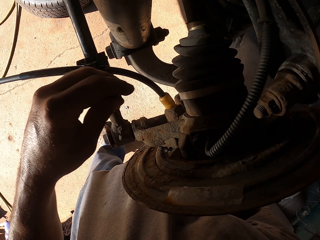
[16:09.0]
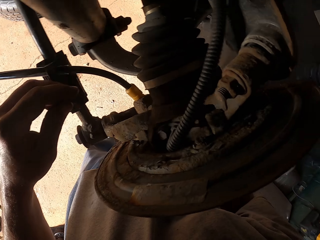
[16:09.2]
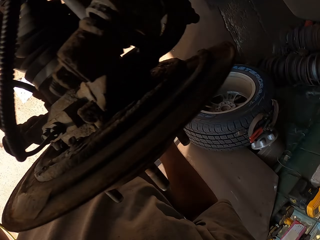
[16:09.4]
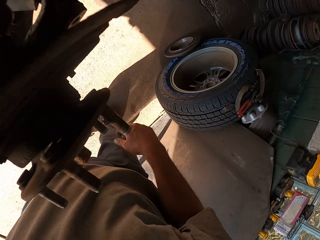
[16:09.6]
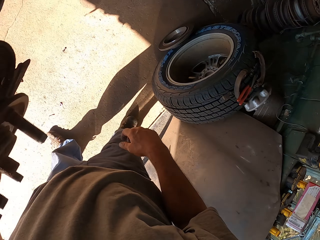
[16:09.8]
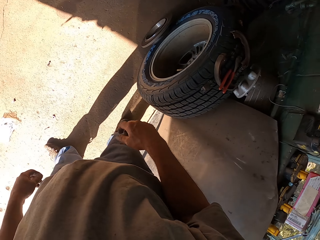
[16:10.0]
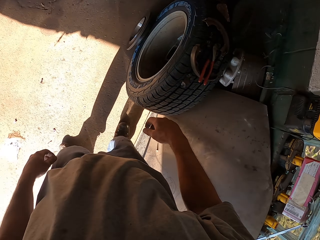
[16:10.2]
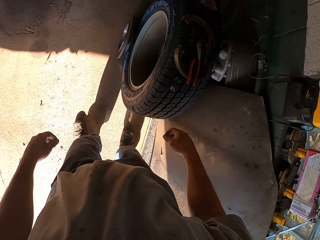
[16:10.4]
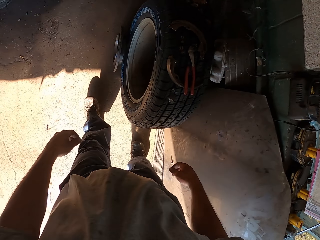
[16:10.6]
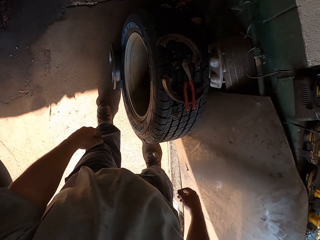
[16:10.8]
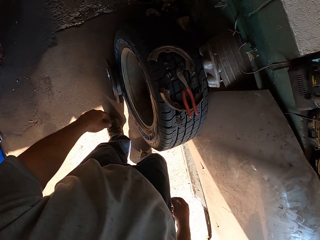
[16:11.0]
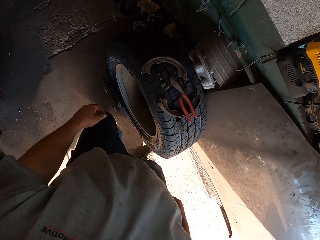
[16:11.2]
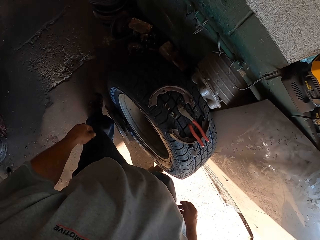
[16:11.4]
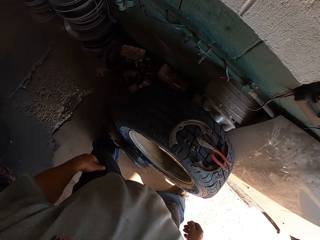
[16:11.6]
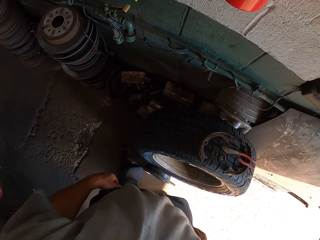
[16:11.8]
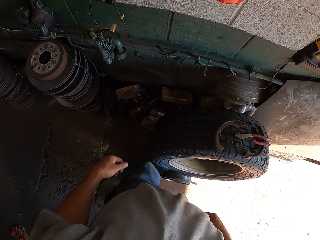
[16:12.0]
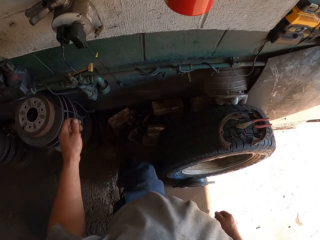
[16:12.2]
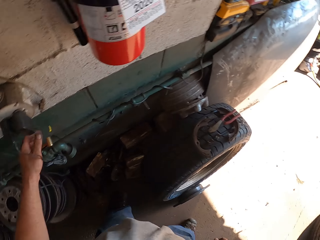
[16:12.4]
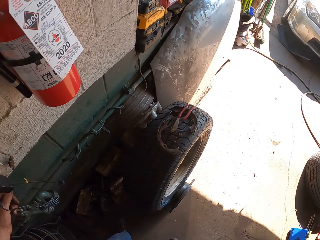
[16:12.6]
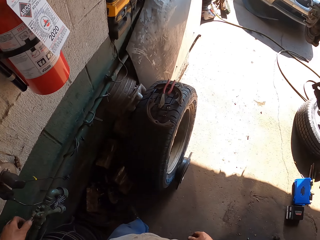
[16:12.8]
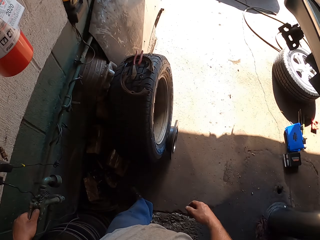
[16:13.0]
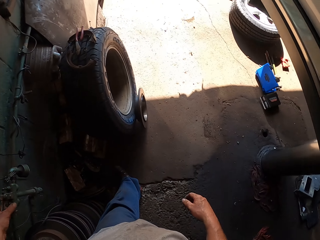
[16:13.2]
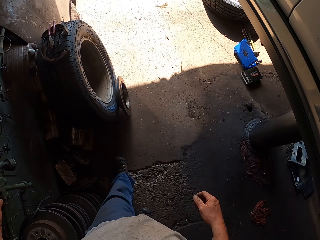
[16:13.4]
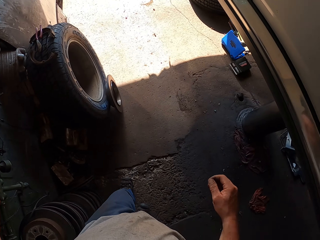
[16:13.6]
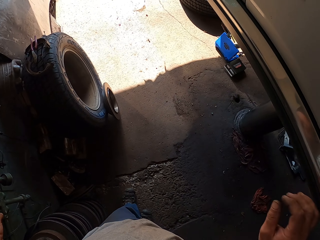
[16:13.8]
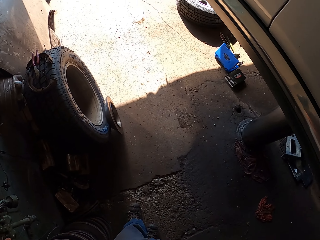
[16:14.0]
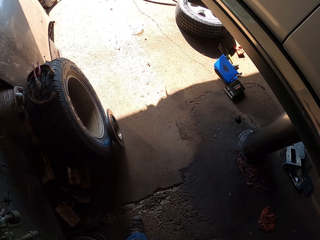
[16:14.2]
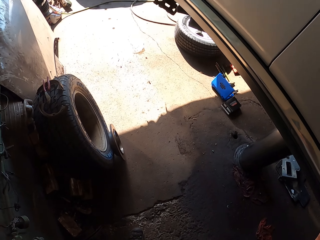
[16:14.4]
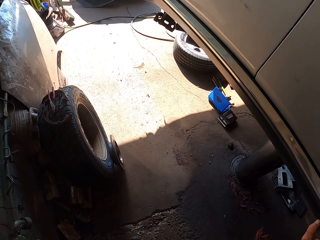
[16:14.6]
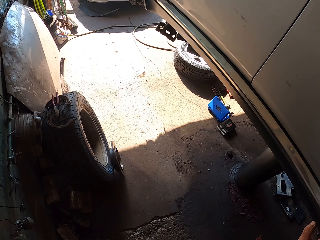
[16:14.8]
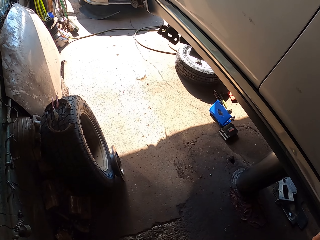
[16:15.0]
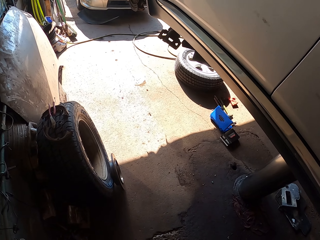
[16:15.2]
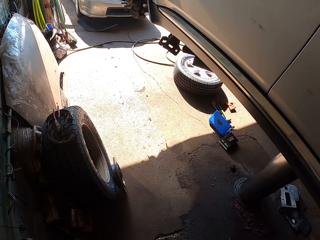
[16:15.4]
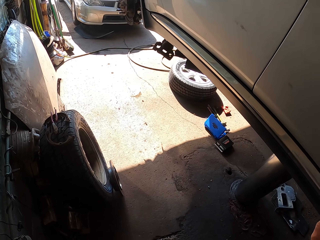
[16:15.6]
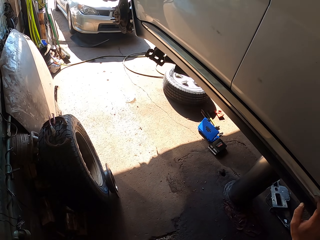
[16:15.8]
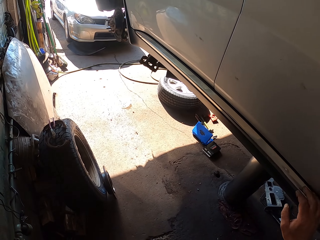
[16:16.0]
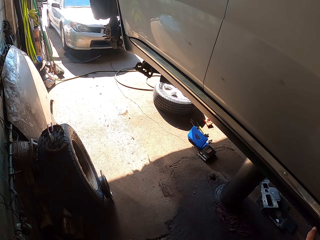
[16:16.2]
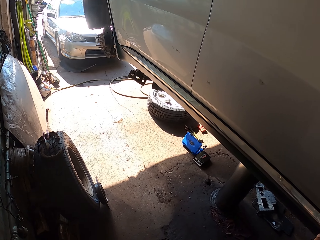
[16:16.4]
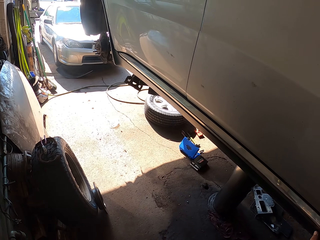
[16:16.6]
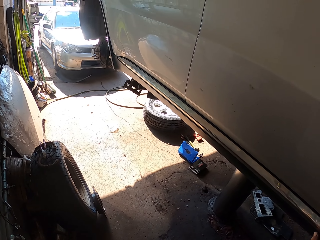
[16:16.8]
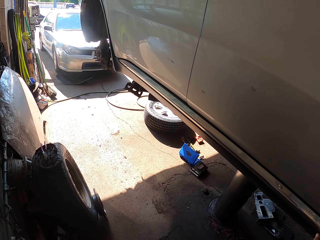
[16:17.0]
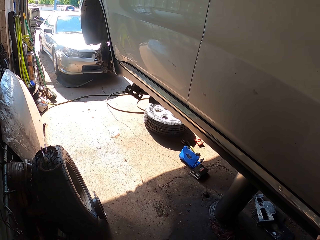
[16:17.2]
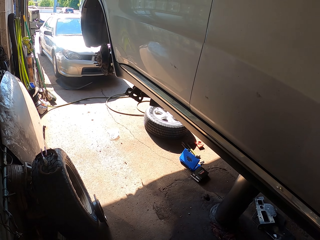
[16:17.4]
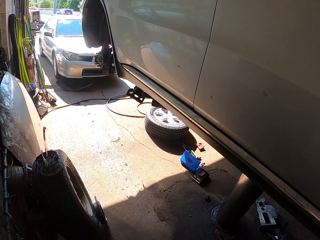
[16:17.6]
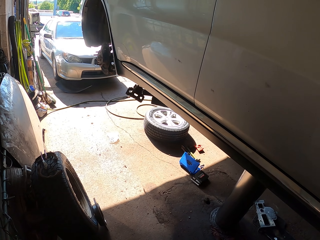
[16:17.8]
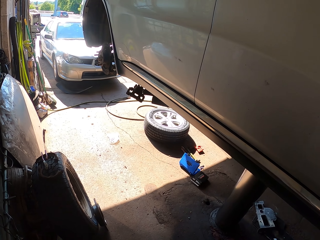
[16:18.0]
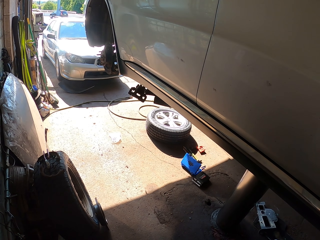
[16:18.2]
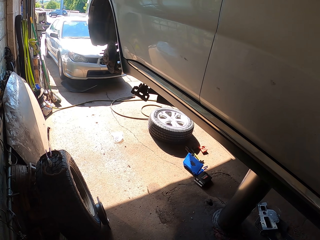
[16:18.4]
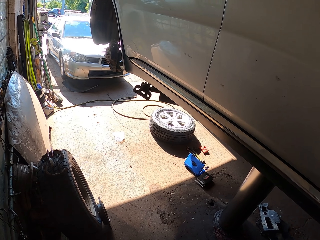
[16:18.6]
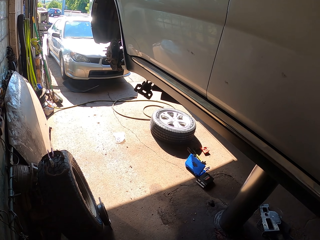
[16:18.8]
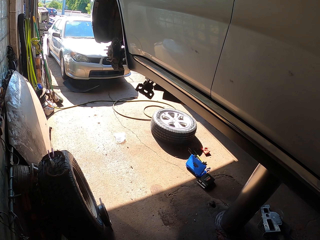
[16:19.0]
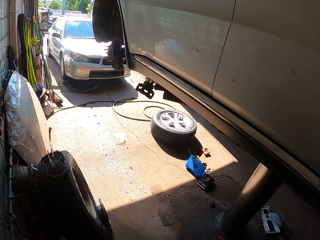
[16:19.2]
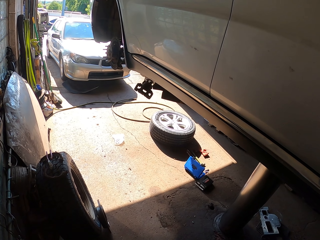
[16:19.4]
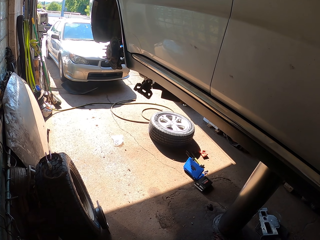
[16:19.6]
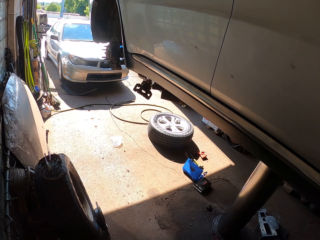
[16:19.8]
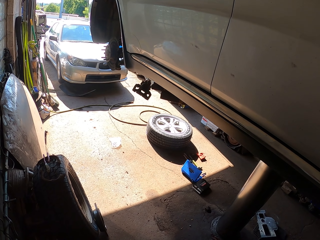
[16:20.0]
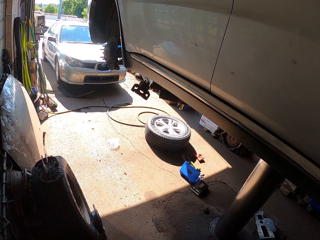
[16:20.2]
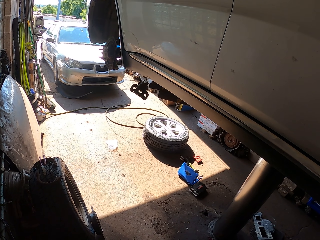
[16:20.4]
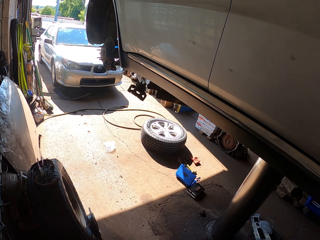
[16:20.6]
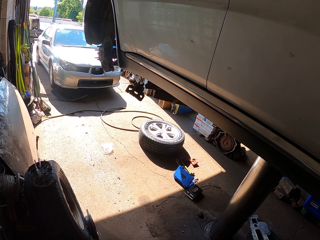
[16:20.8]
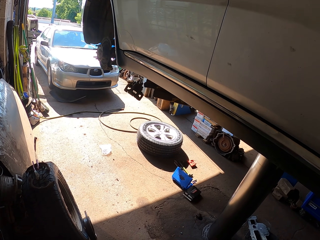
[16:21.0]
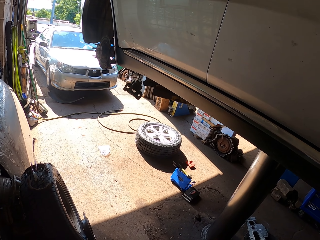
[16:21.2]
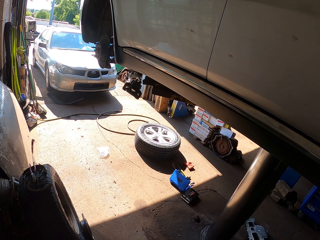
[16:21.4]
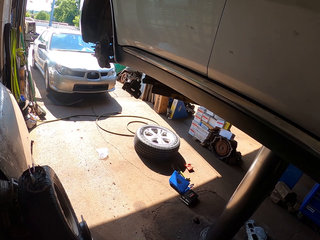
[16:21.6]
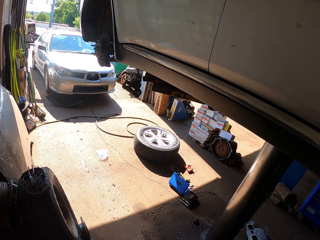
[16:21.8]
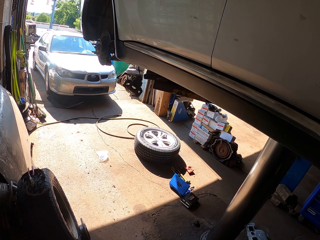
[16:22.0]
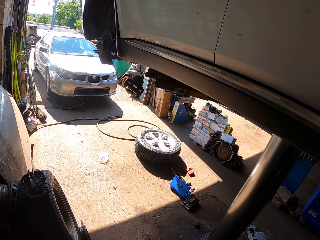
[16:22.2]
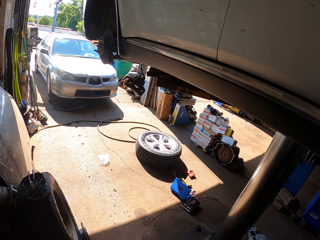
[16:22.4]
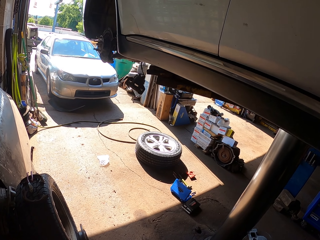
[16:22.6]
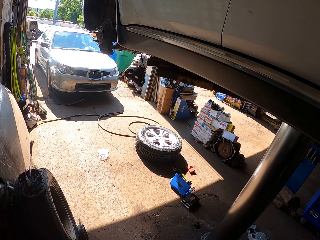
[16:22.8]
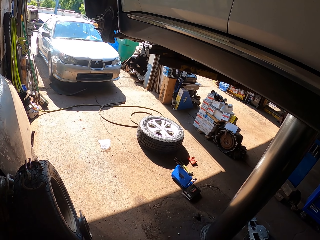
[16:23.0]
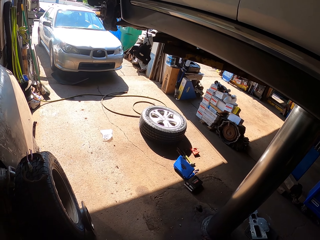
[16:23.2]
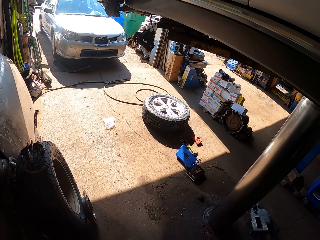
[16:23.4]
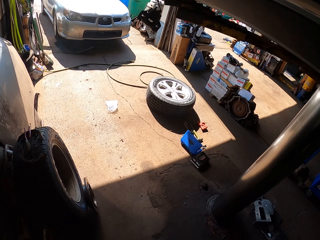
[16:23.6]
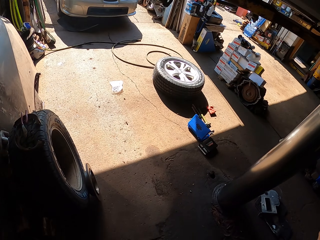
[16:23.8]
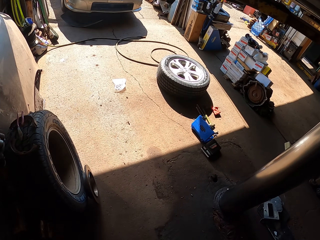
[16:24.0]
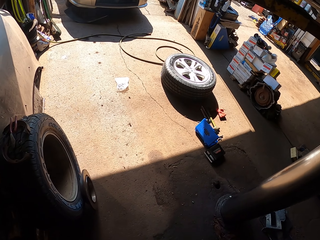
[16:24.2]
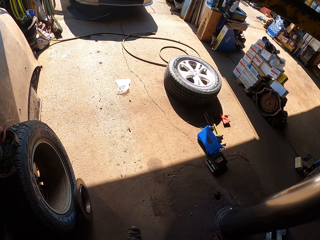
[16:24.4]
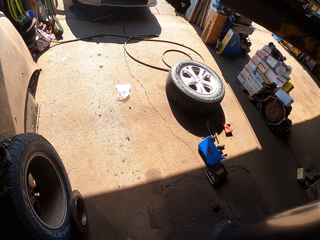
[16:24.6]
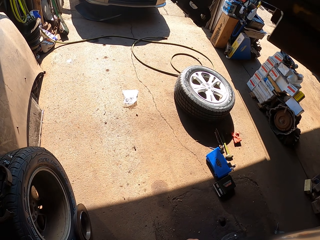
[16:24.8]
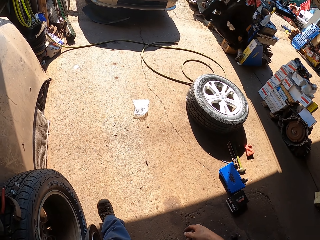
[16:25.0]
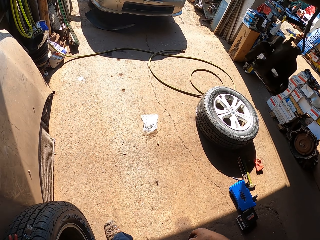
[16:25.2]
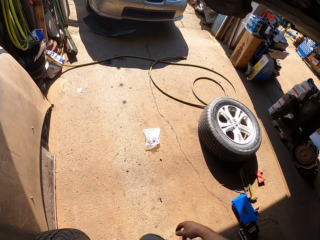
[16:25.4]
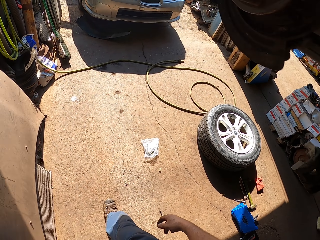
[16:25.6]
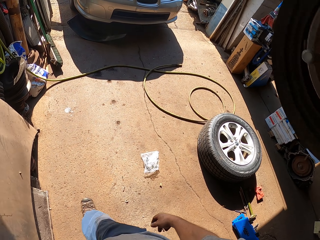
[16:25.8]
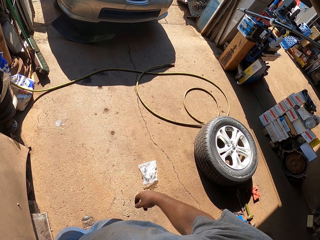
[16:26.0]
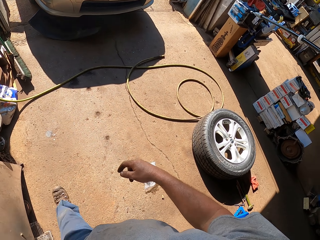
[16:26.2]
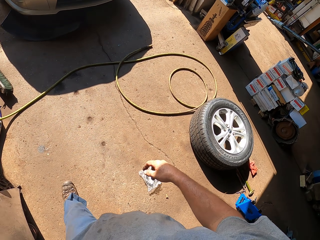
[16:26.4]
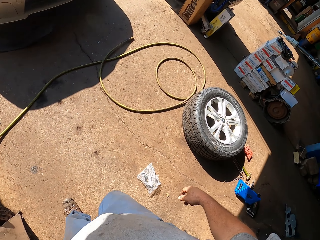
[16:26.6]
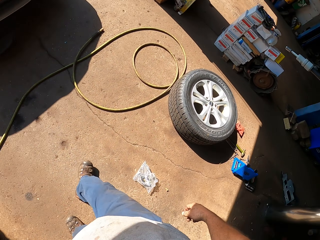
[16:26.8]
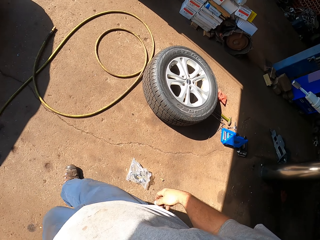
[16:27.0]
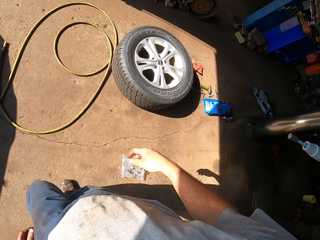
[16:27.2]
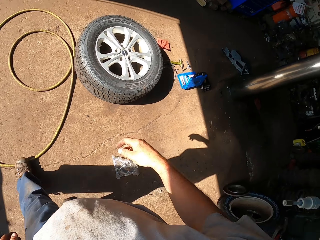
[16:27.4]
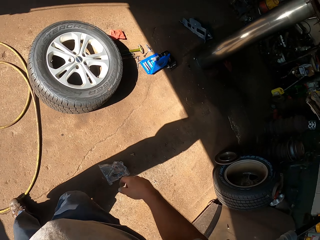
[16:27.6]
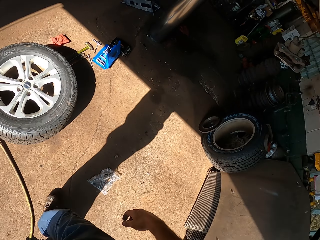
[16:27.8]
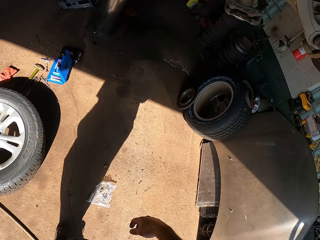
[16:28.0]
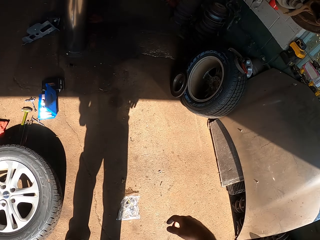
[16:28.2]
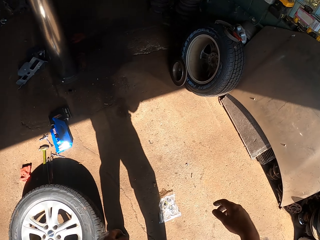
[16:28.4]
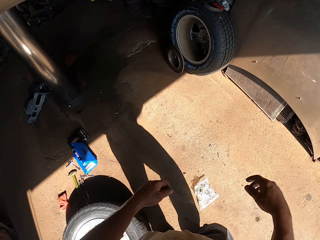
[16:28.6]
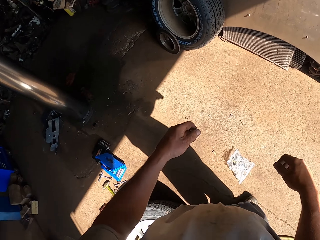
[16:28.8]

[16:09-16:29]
The camera wearer walks around in the room. They touch a car with the right hand. They turn on a car lifter. They walk around in the room.

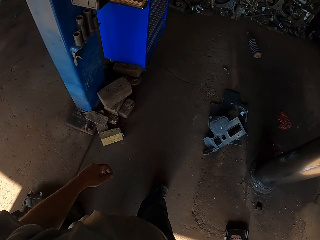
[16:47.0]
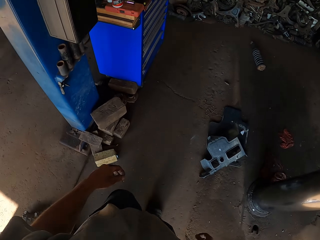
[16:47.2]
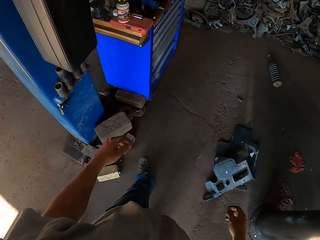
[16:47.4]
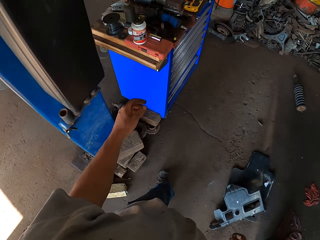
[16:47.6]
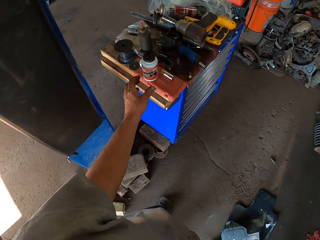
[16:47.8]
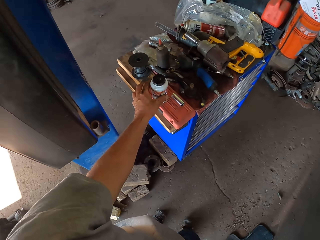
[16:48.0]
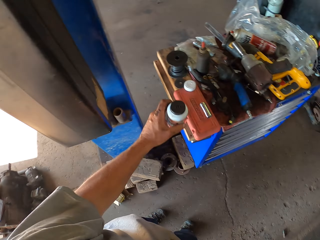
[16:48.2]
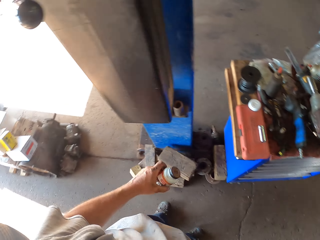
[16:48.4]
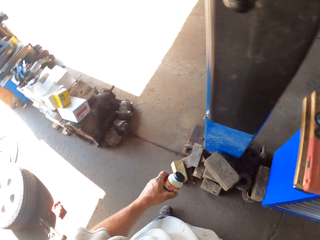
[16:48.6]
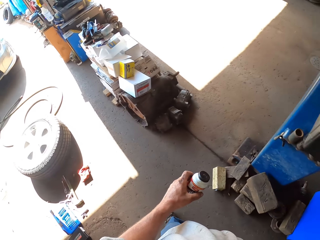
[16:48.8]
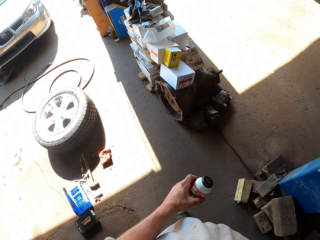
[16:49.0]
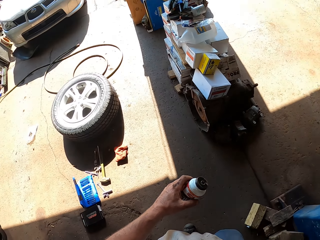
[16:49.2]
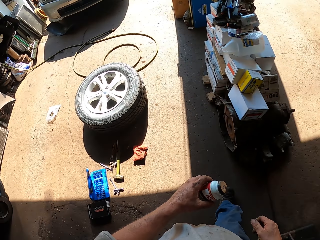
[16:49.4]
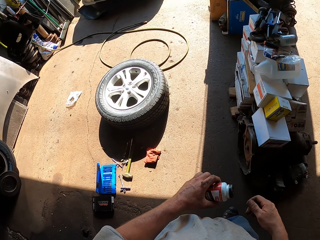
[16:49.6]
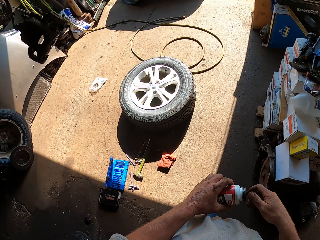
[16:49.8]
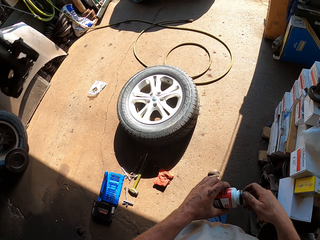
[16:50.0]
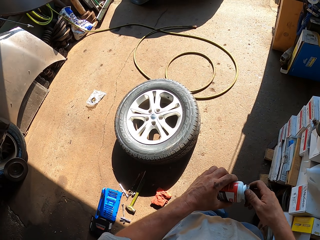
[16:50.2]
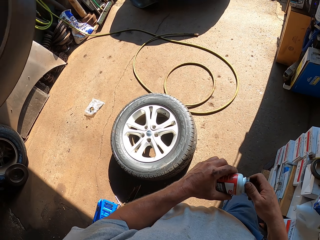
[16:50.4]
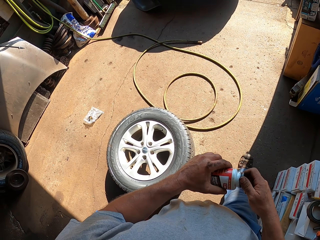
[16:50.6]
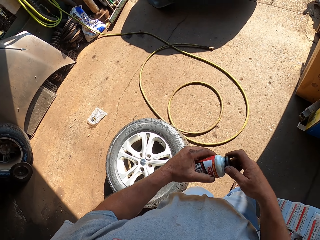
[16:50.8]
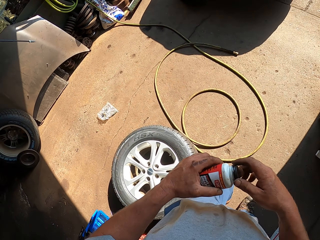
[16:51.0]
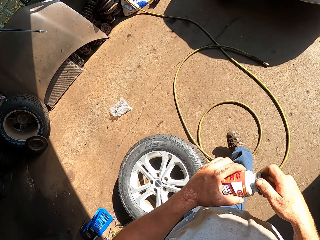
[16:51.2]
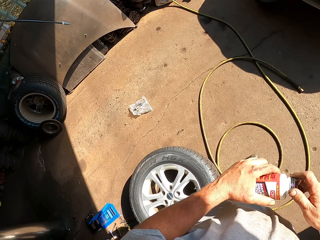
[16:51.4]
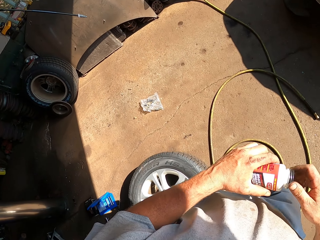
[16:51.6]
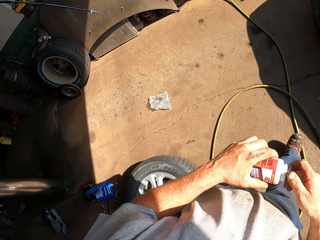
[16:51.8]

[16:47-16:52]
The camera wearer picks up a tin or bottle of brake grease with the left hand. They walk back. They open the bottle in the garage.
